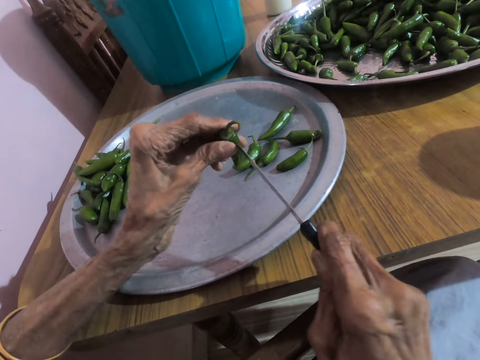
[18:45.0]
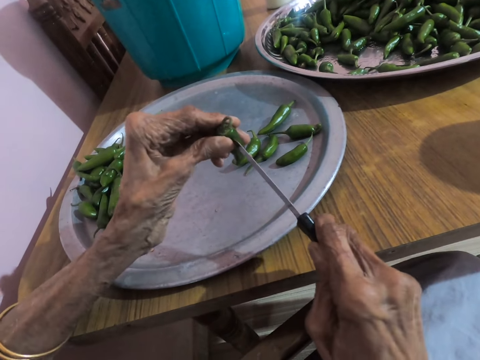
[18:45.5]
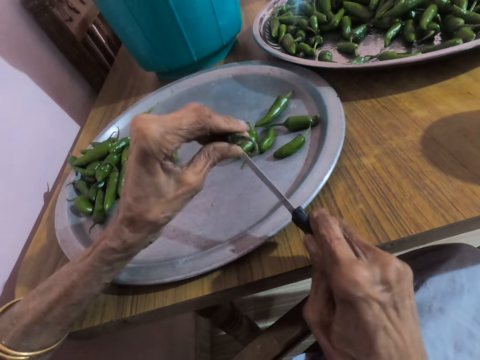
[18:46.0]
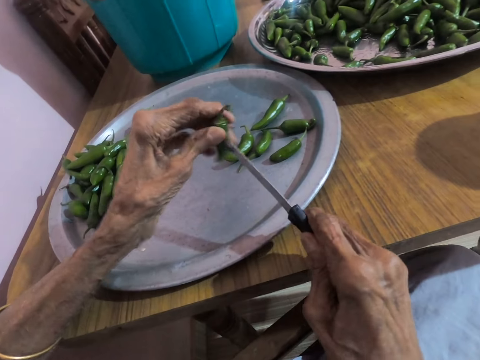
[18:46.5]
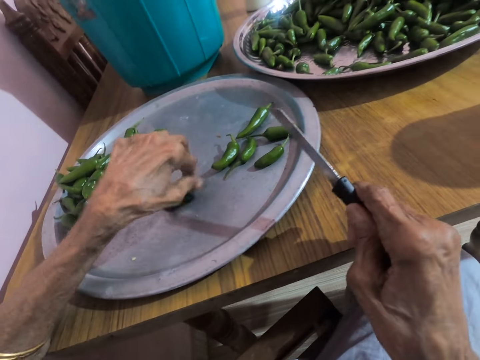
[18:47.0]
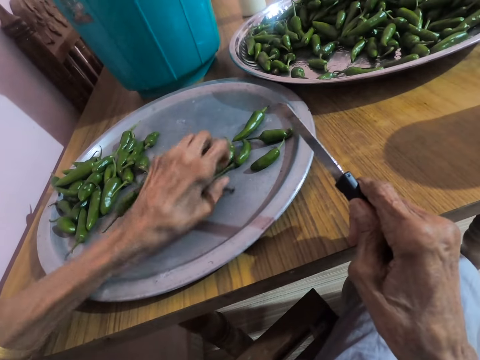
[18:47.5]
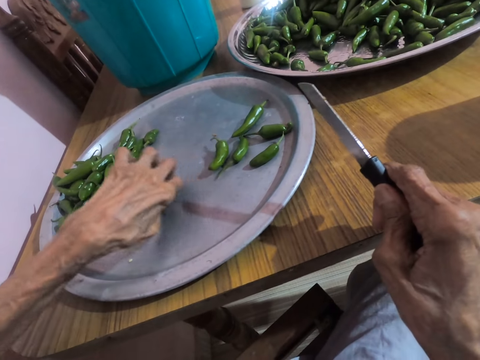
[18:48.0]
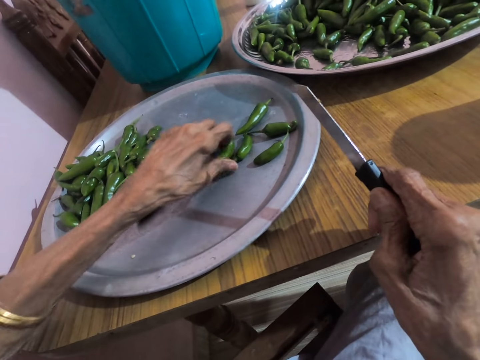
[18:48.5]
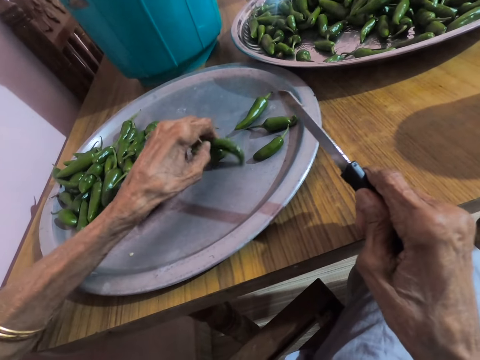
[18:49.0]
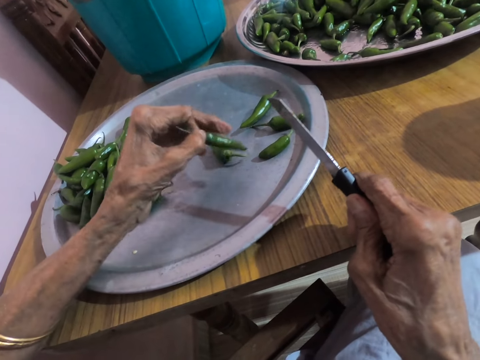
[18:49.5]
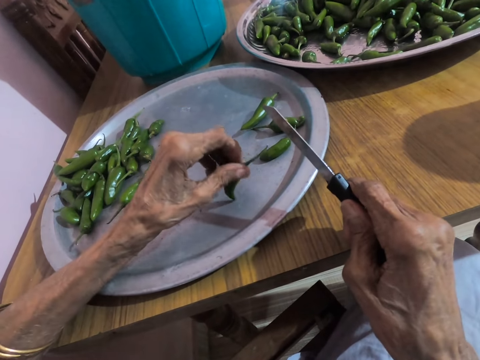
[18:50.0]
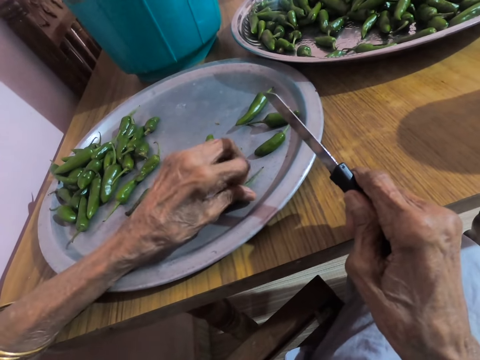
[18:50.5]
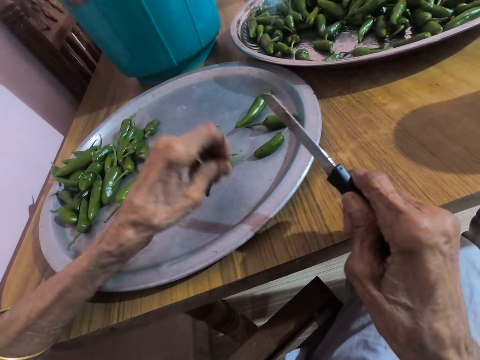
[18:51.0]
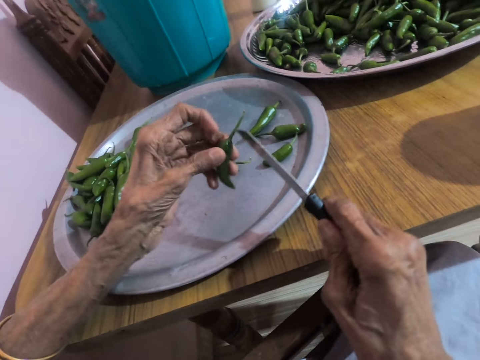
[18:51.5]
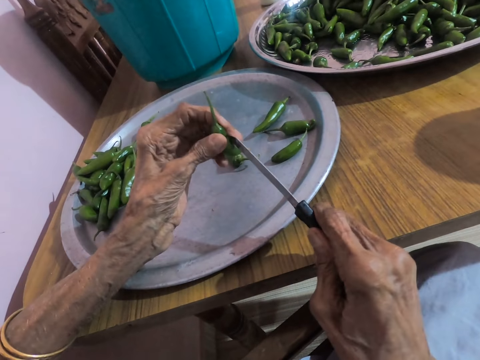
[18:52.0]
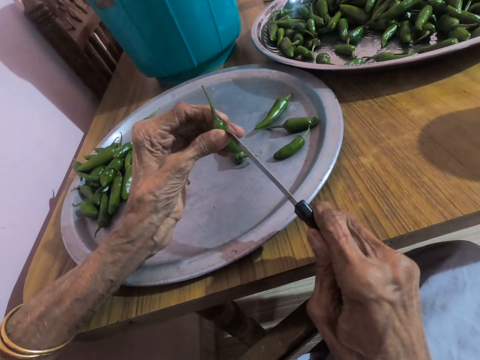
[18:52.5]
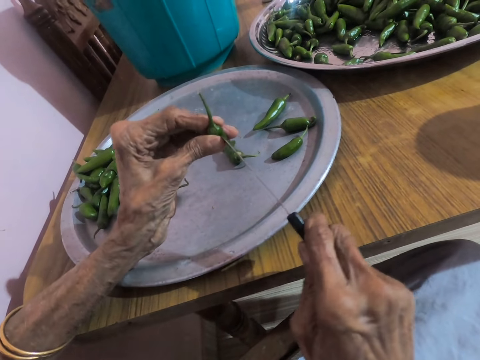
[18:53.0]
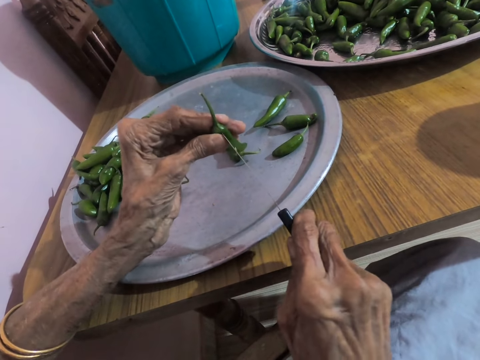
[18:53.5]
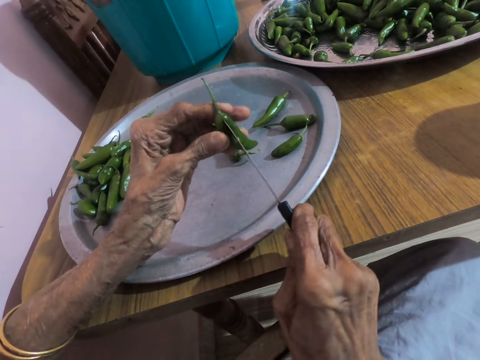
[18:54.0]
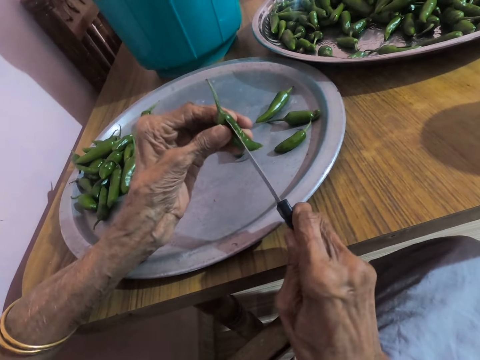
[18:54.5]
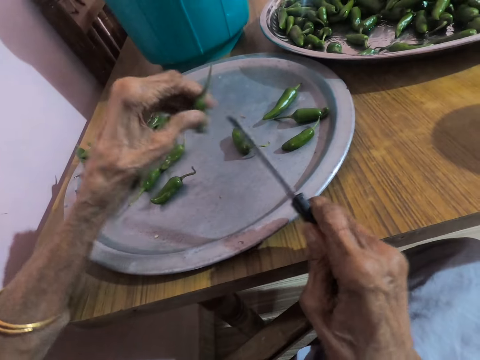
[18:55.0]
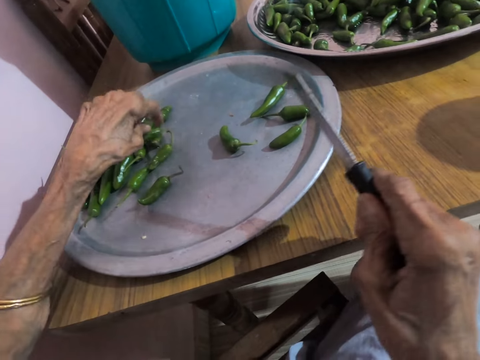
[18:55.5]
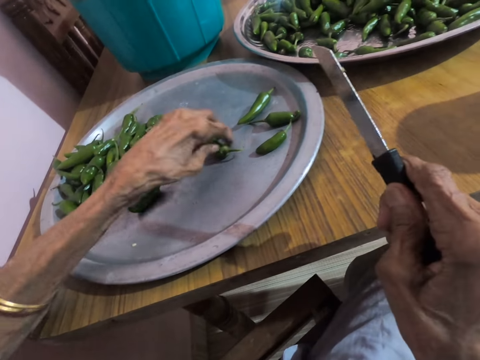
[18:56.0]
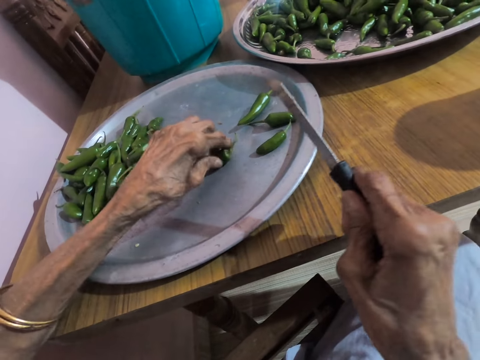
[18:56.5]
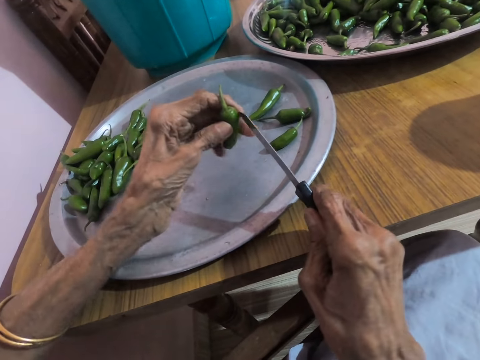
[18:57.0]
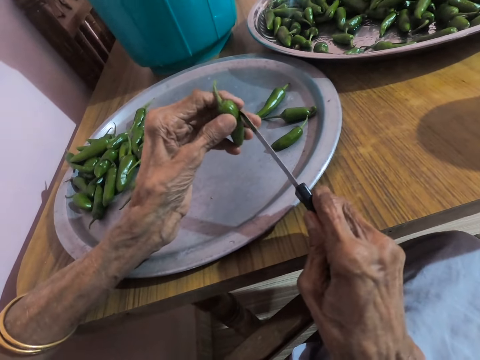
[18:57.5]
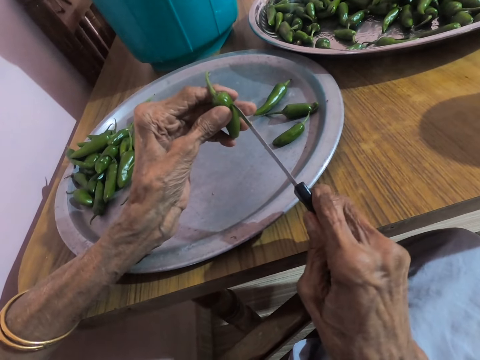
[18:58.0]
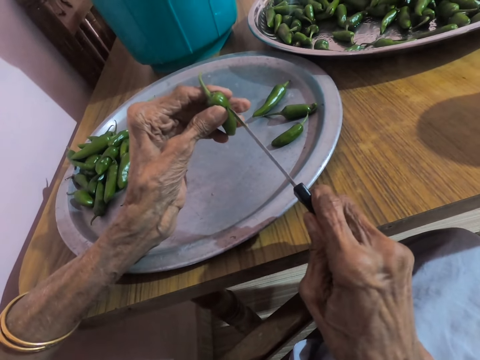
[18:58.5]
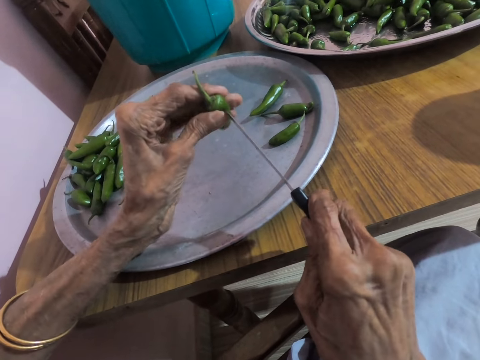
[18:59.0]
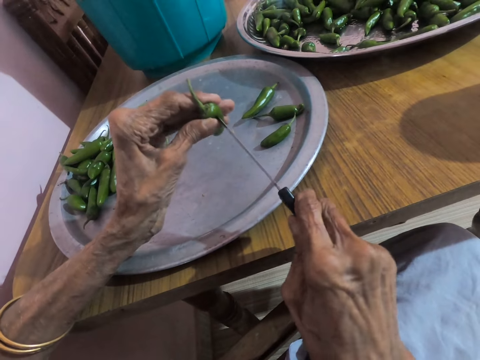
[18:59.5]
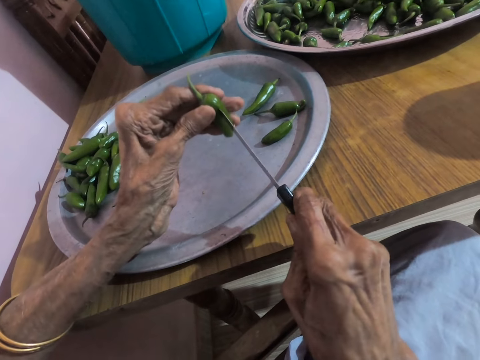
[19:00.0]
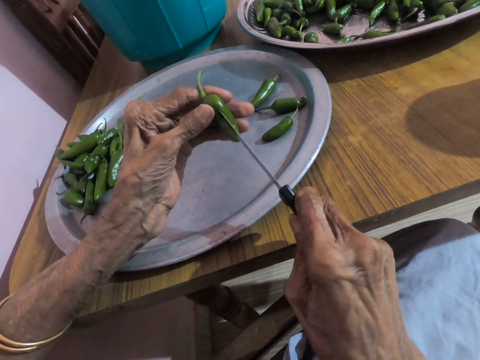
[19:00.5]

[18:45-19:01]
The camera wearer drops the green pepper in her left hand on the tray. She adjusts the green peppers on the tray on the table with her left hand. She picks the green pepper from the tray on the table with her left hand. She pierces the green pepper in her left hand with the knife in her right hand. She drops the green pepper in her left hand on the tray on the table. She picks the green pepper from the tray on the table with her left hand. She cuts the green pepper in her left hand with the knife in her right hand.

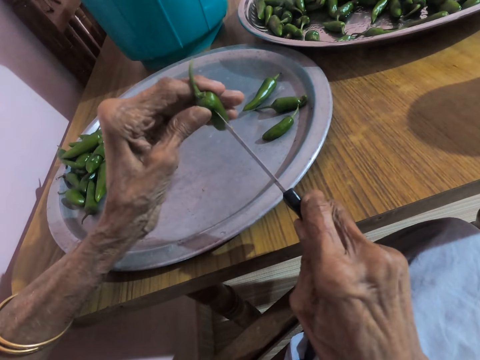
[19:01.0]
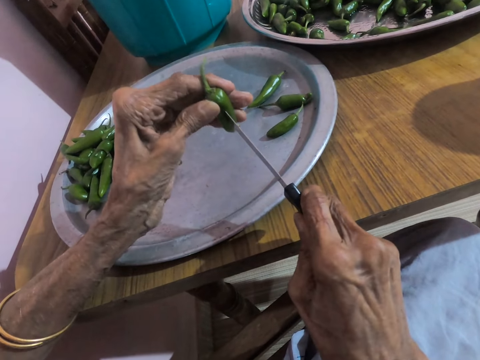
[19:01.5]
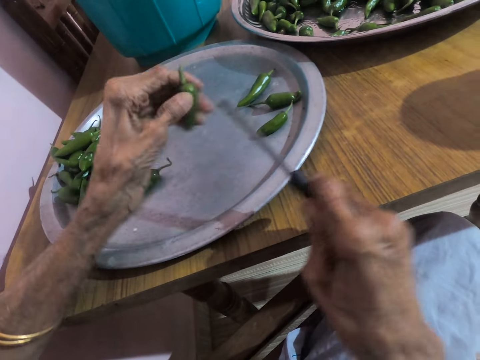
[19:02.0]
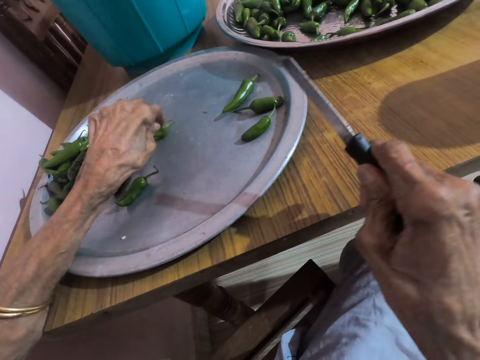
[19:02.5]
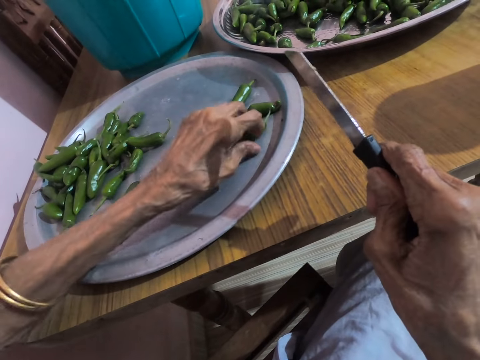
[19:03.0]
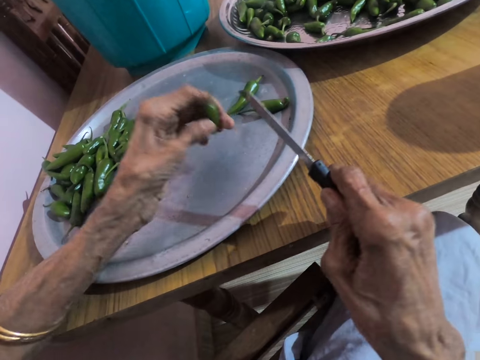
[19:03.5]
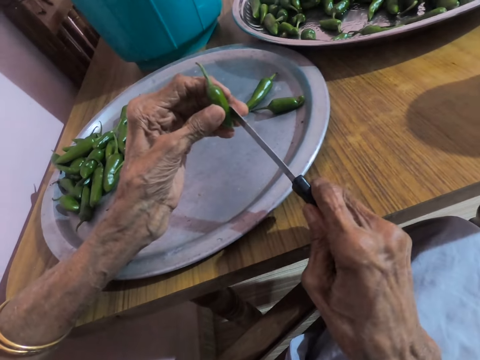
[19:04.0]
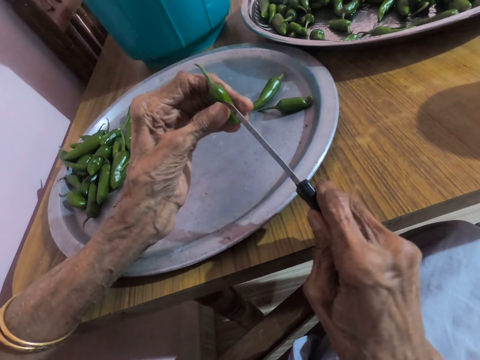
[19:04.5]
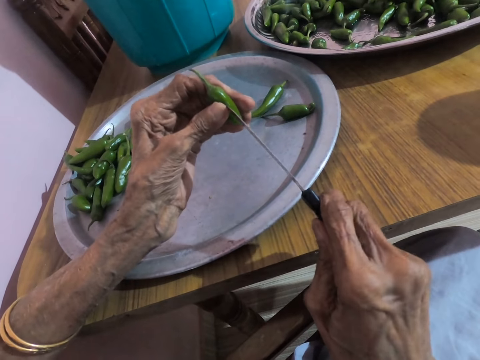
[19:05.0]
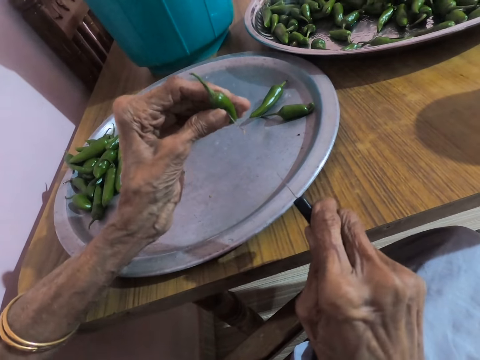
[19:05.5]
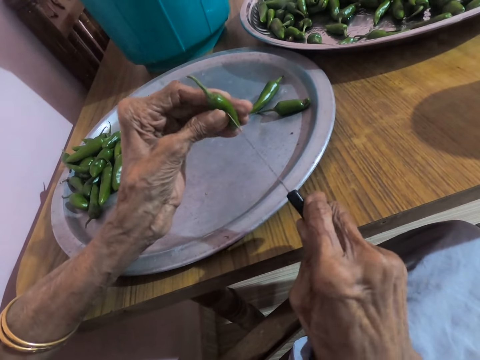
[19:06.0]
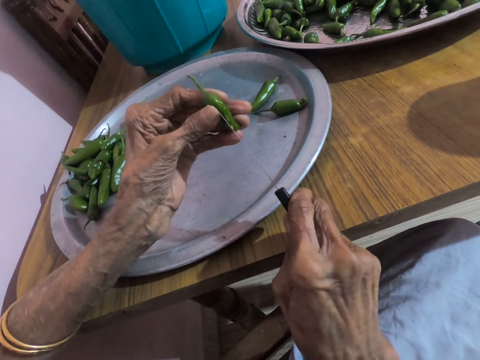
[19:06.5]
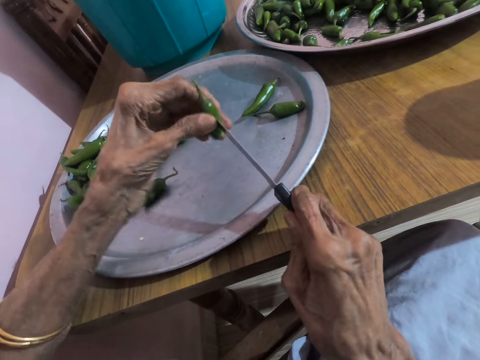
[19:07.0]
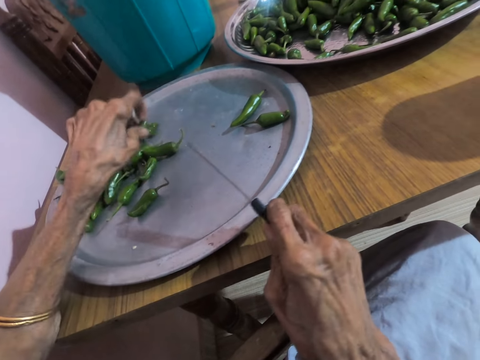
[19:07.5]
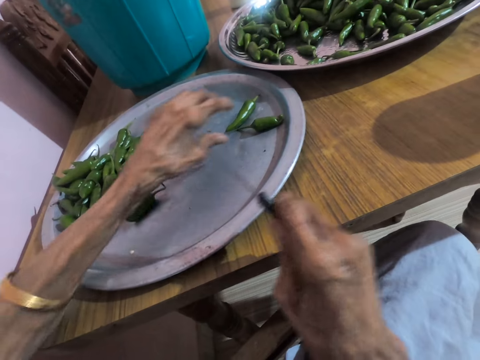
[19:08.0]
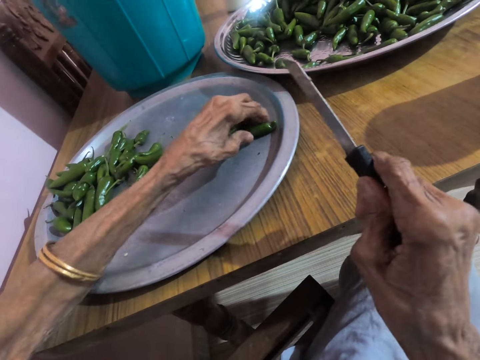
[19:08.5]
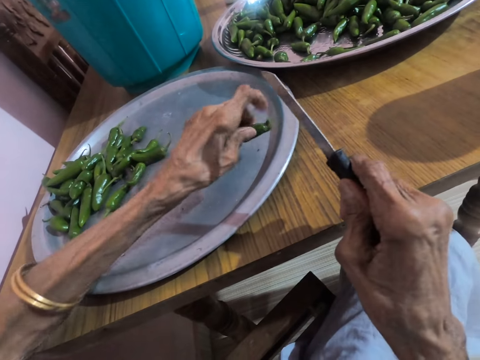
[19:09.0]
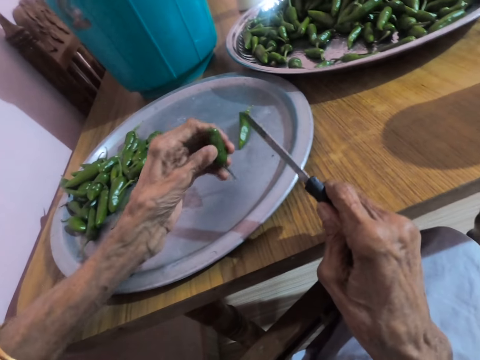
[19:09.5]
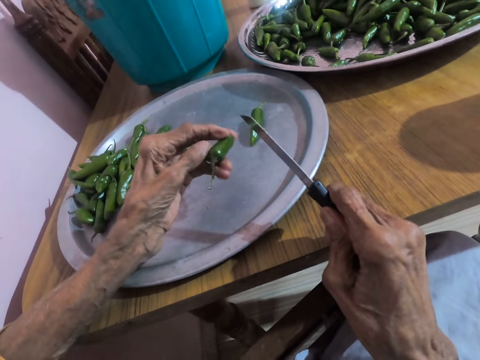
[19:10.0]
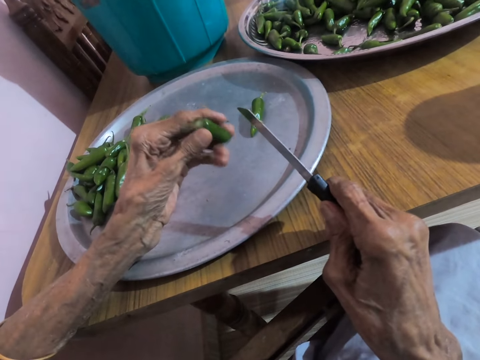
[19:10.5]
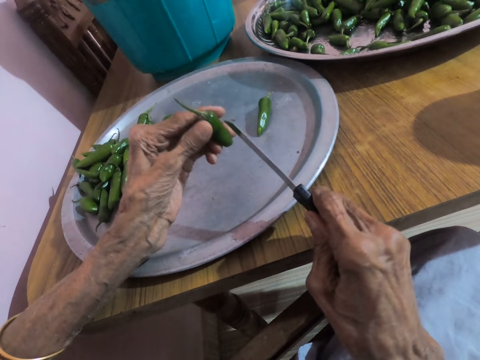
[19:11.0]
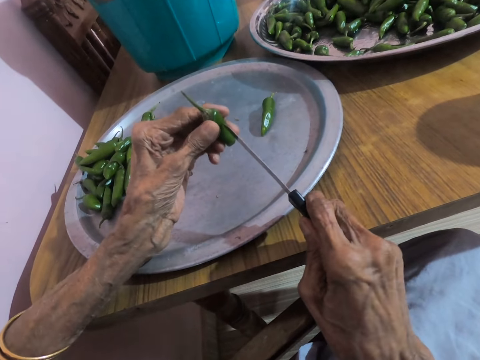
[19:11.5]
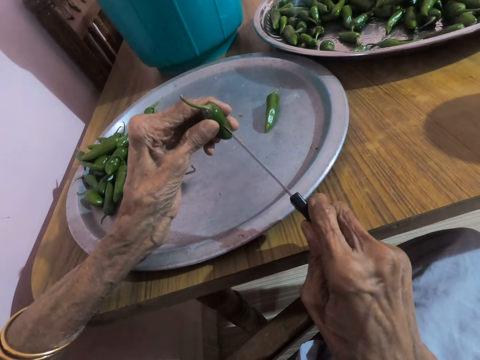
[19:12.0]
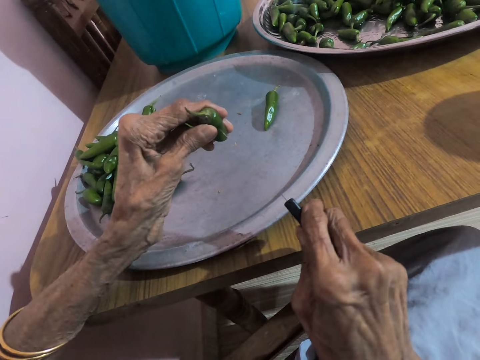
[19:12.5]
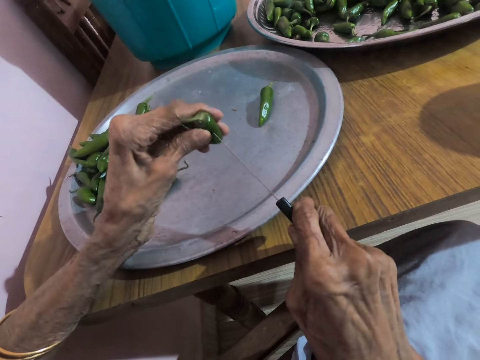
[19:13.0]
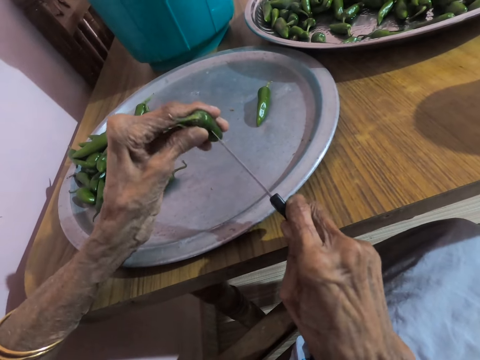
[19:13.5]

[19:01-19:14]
The camera wearer drops the green pepper in her left hand on the tray on the table. She picks the green pepper from the tray on the table with her left hand. She cuts the green pepper in her left hand with the knife in her right hand. She drops the green pepper in her left hand on the tray on the table. She picks the green pepper from the tray on the table with her left hand. She turns the green pepper in her left hand. She cuts the green pepper in her left hand with the knife in her right hand.
